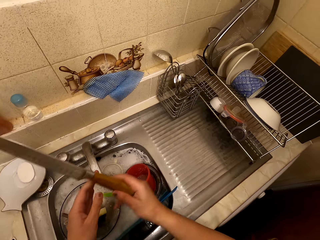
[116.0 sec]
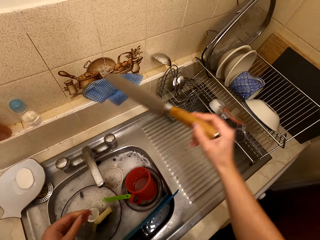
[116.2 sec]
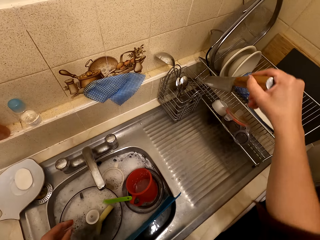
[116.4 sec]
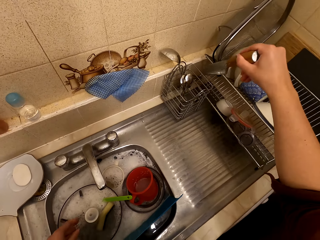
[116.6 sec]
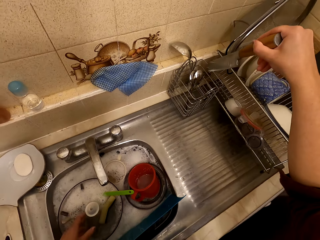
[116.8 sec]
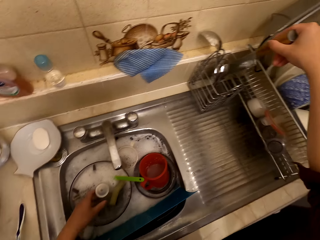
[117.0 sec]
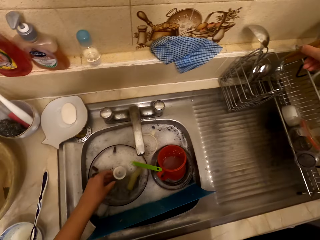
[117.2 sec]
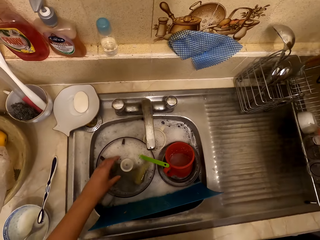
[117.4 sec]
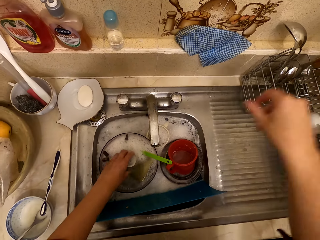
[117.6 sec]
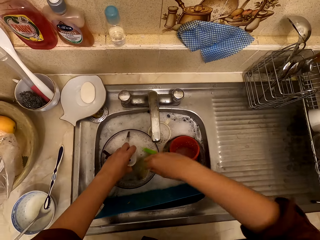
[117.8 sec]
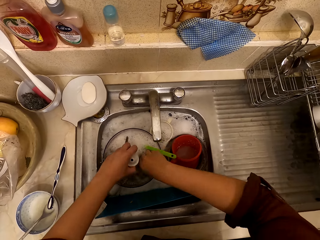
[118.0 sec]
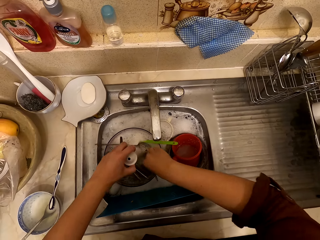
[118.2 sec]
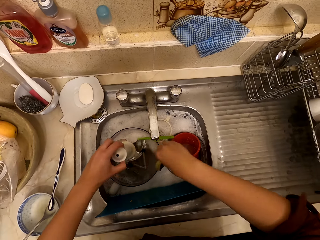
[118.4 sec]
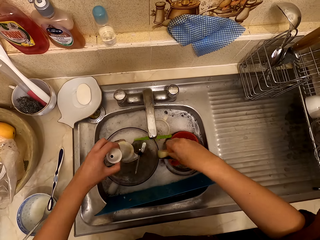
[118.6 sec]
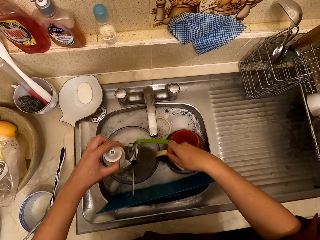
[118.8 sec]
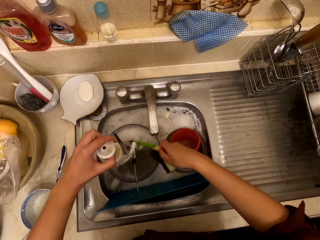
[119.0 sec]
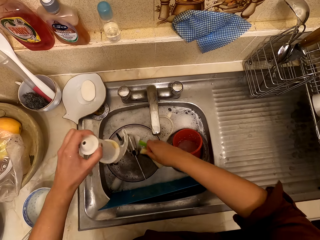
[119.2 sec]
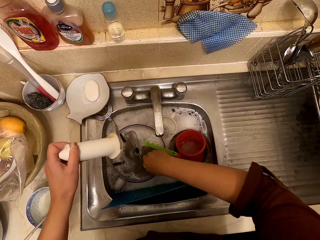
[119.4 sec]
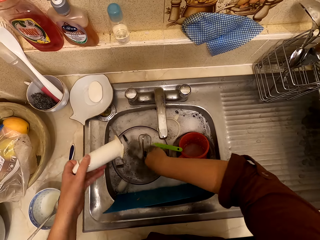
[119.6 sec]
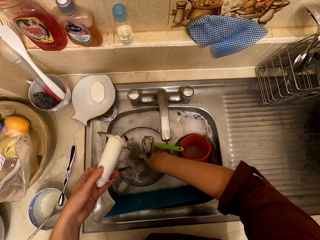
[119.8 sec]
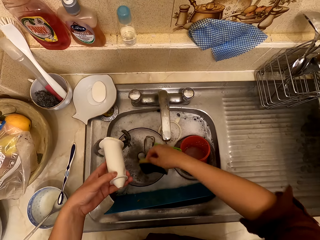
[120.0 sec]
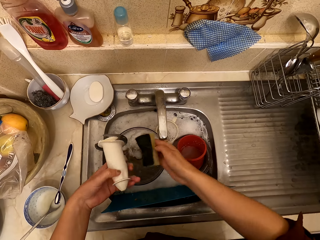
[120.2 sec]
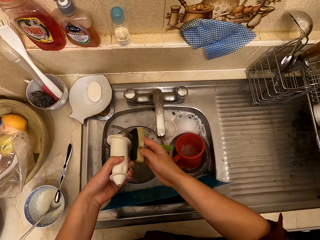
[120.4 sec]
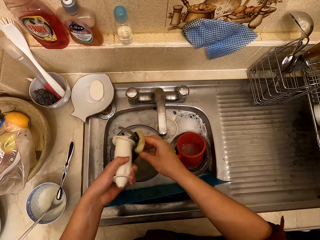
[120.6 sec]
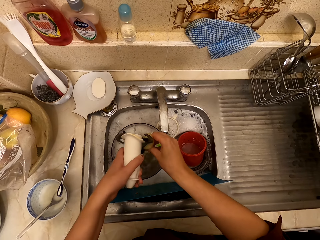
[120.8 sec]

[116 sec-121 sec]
The camera wearer puts the knife in the cutlery rack. They hold the plastic.

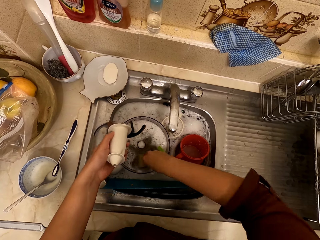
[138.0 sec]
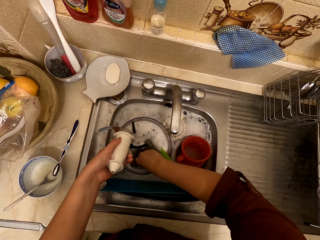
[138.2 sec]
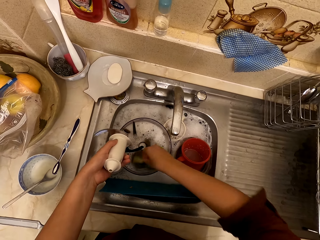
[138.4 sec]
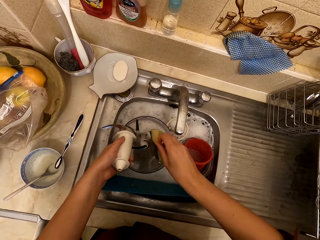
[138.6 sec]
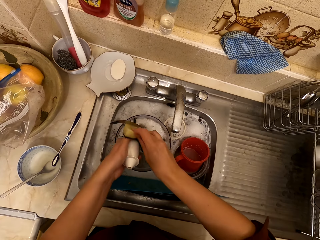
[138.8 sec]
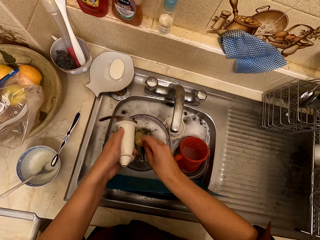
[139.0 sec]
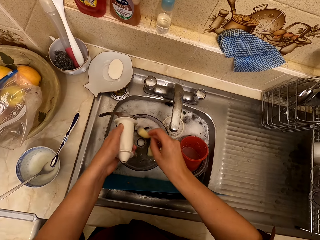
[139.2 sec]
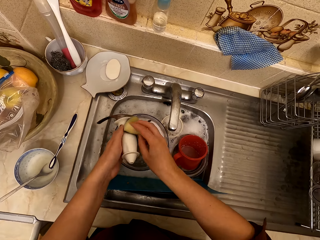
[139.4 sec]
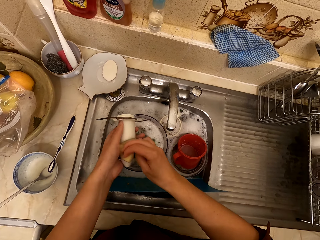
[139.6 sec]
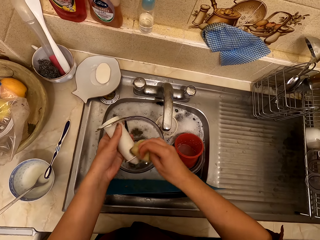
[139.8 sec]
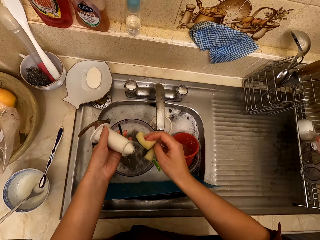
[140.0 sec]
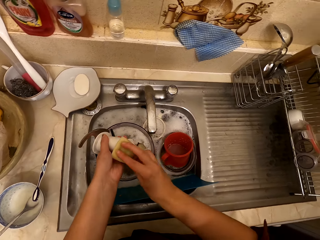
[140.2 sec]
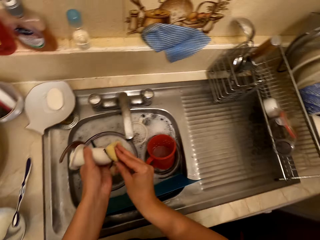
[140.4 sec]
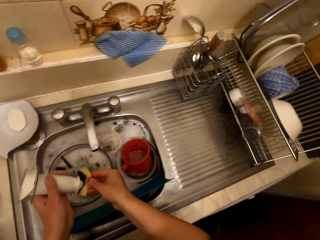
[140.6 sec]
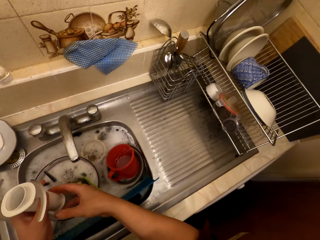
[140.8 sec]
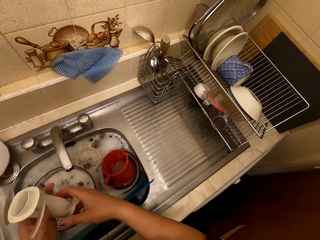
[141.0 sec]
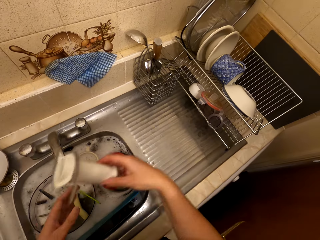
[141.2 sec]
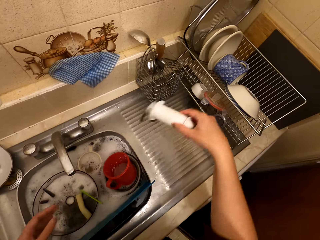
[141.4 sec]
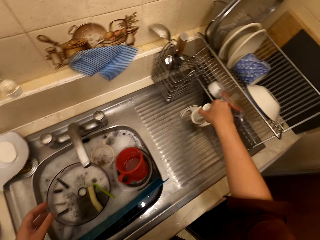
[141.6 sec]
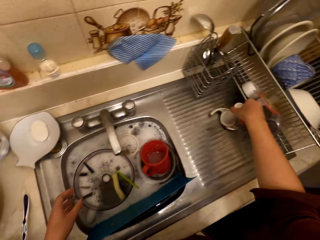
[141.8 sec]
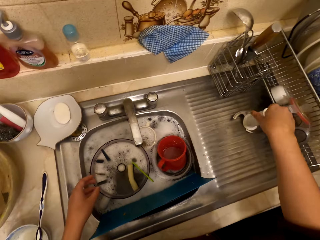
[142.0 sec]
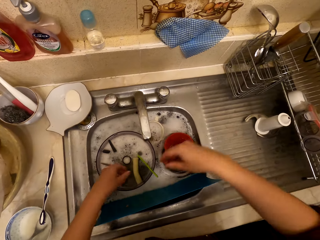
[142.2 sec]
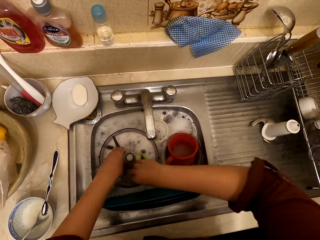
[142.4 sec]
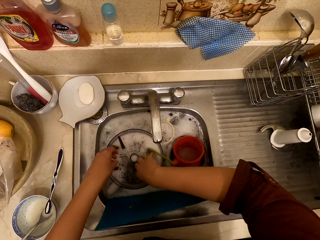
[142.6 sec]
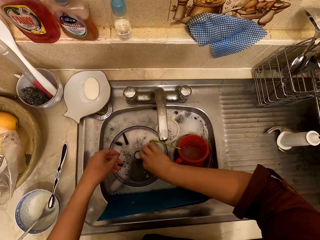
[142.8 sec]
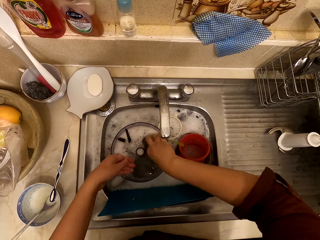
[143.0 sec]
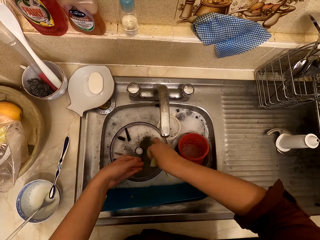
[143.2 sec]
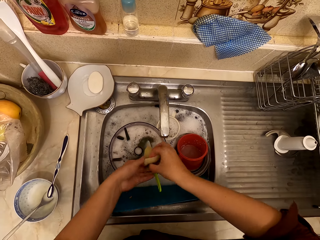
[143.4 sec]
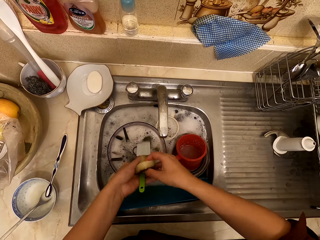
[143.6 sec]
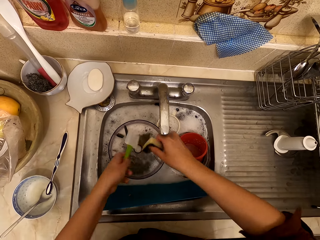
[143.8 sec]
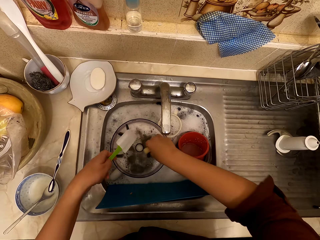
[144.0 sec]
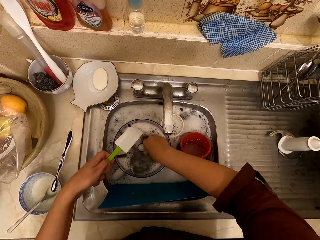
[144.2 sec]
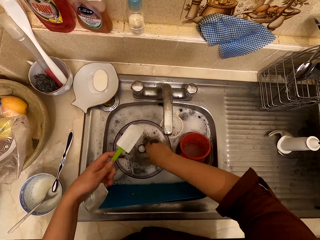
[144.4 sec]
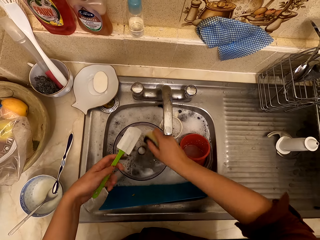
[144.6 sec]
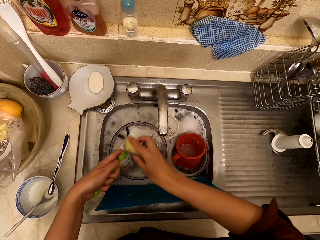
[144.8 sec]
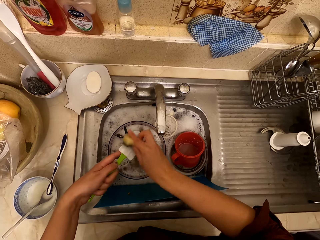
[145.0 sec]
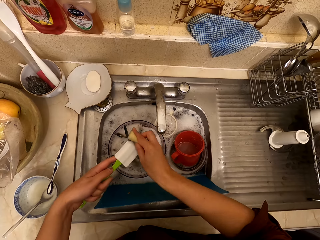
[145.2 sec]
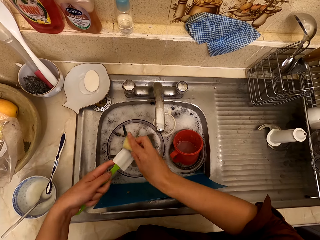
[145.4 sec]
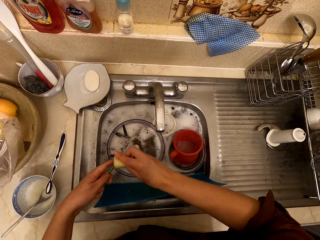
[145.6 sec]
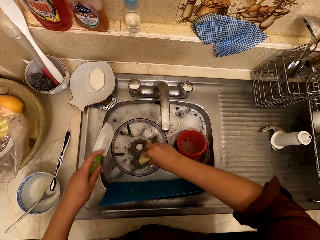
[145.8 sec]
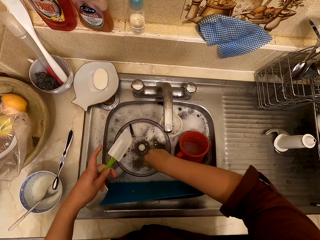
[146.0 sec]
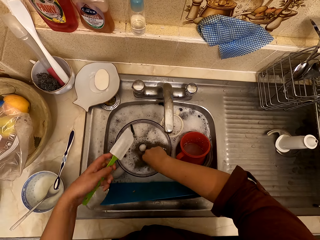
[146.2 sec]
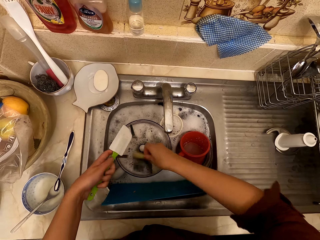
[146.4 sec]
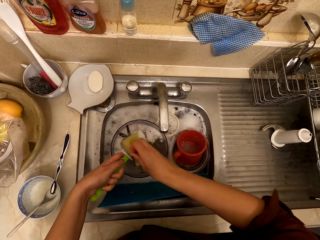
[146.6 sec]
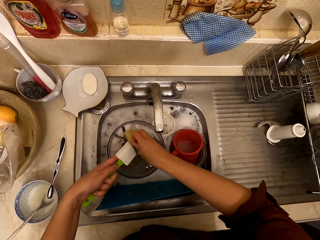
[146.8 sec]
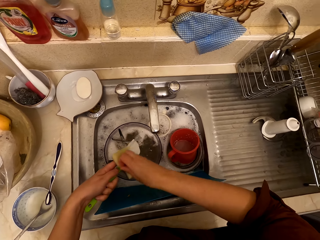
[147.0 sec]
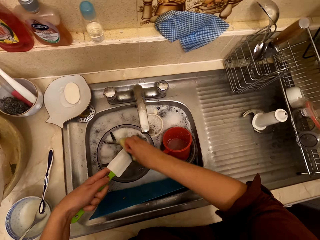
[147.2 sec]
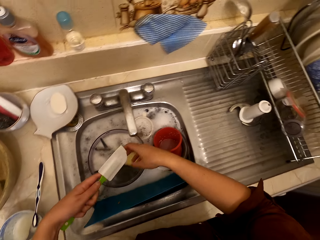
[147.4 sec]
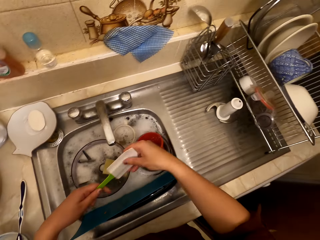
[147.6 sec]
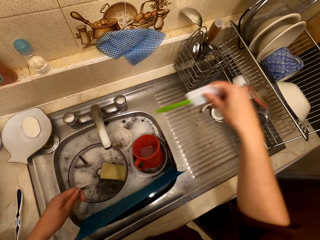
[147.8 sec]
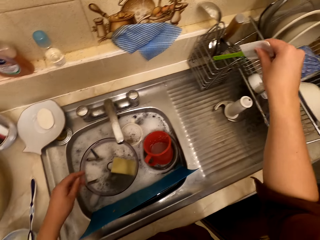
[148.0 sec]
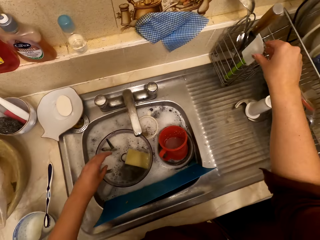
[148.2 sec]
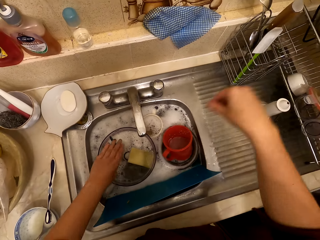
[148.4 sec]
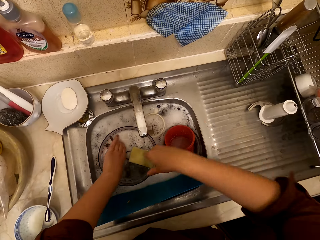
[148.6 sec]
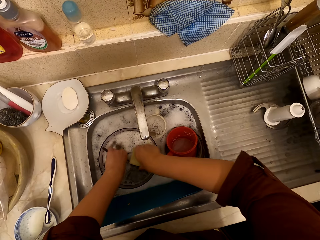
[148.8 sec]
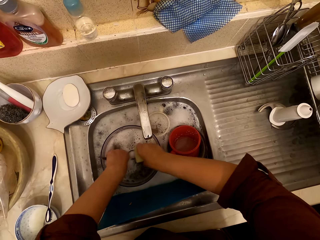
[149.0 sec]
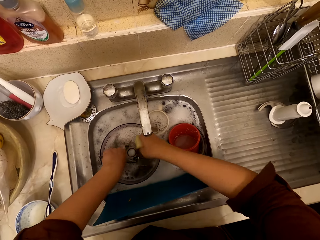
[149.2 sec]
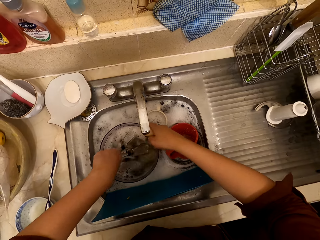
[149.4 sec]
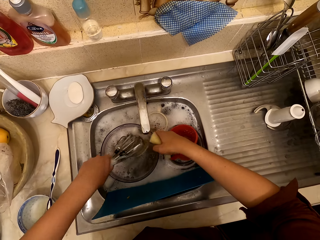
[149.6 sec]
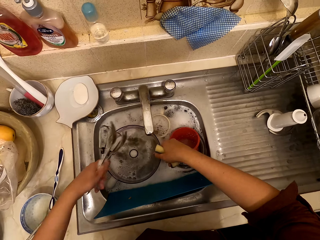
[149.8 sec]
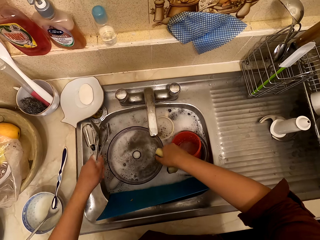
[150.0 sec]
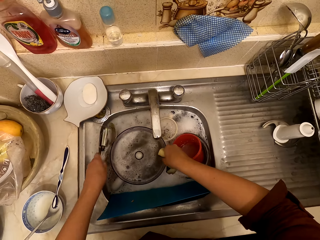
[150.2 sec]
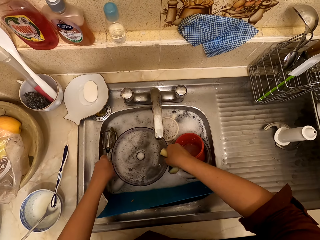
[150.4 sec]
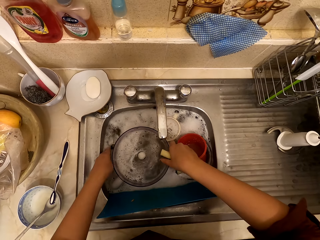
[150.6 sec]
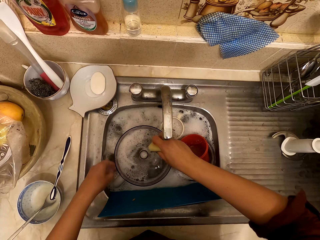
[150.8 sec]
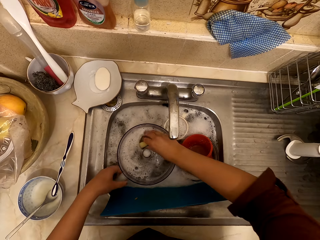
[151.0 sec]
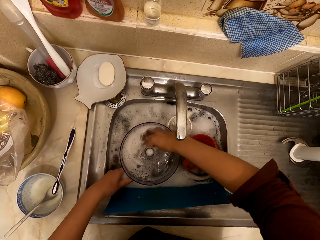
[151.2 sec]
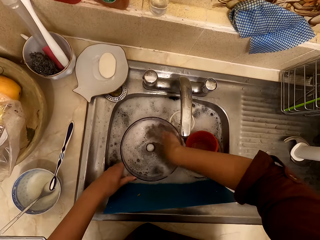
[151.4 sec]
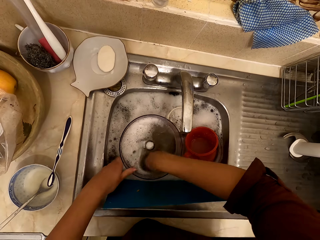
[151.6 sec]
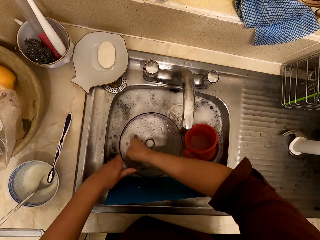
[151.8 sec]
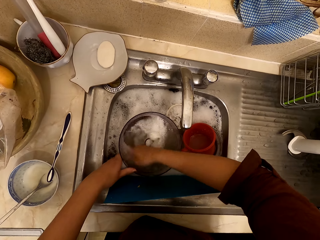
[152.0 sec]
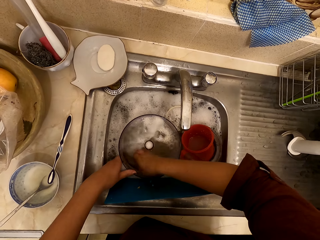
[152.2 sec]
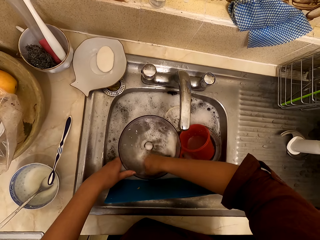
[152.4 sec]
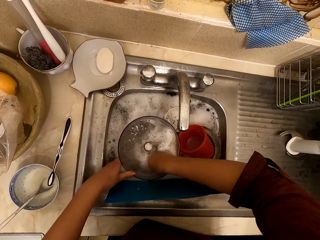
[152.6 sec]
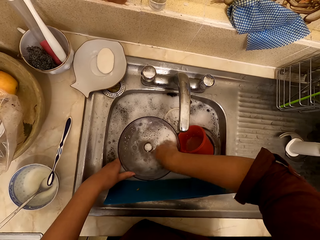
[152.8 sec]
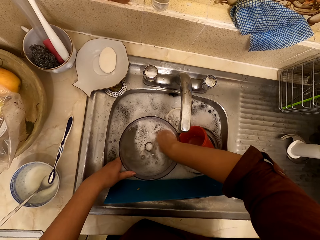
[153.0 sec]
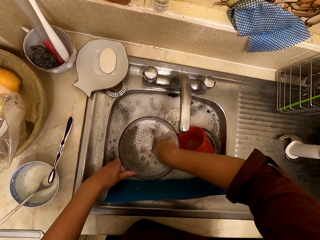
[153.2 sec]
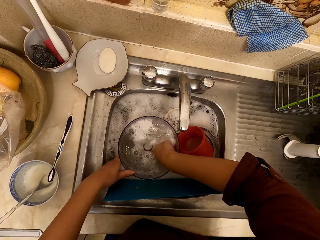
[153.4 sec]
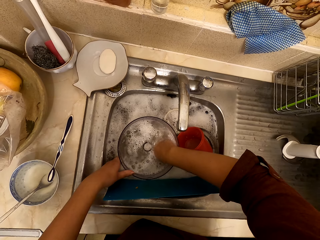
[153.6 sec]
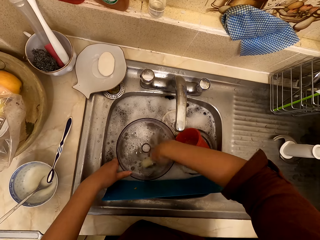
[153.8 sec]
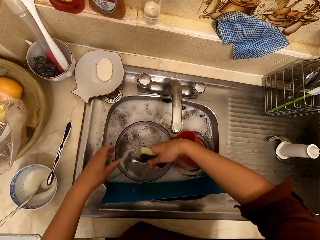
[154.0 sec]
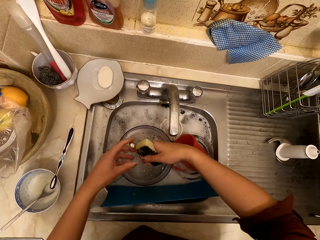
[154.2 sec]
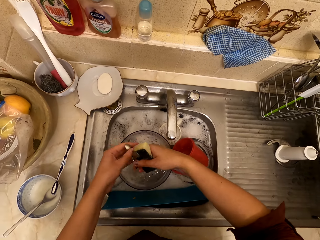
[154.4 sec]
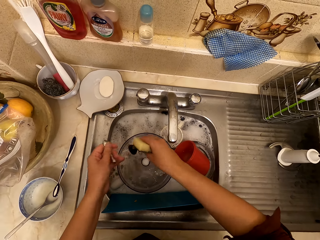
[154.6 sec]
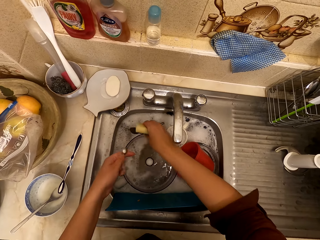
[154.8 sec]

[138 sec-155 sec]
The camera wearer dips the sponge in the water. They wash the plastic. They put the plastic beside the sink. They hold the sponge. They wash the baking spatula or scraper with the scouring pad. They hold the scraper. They dip the sponge in the water. They wash the scraper. They put the baking spatula on the cutlery rack. They hold the sponge. They hold the cutlery. They put down the cutlery. They wash the bowl.
